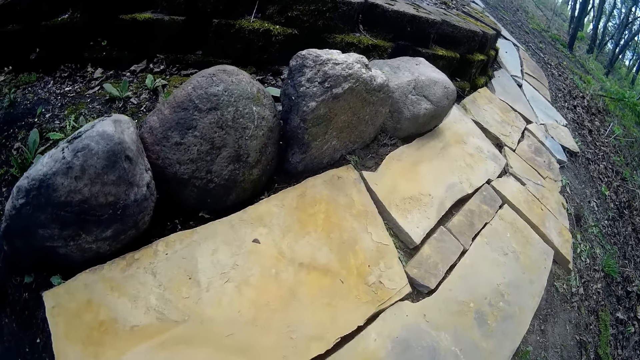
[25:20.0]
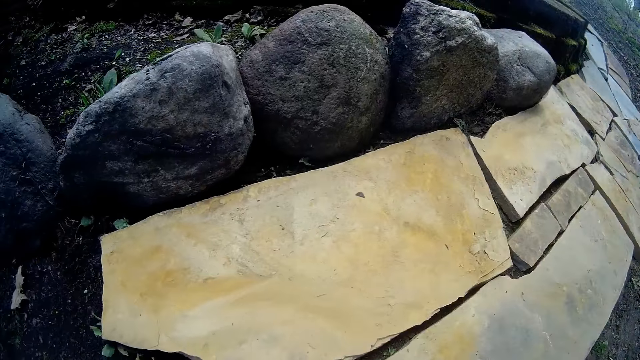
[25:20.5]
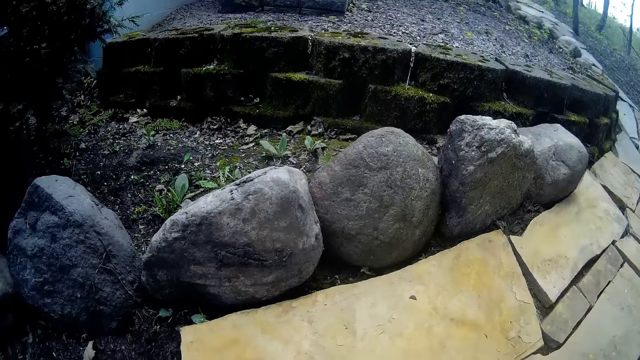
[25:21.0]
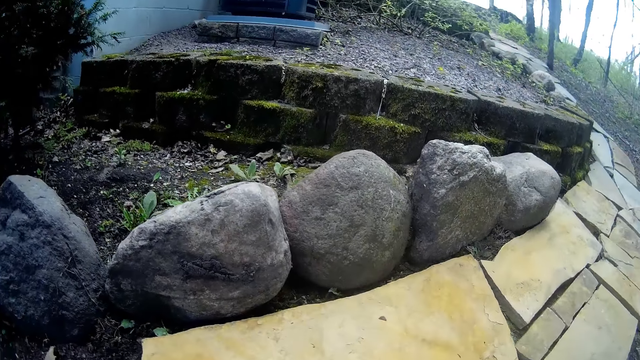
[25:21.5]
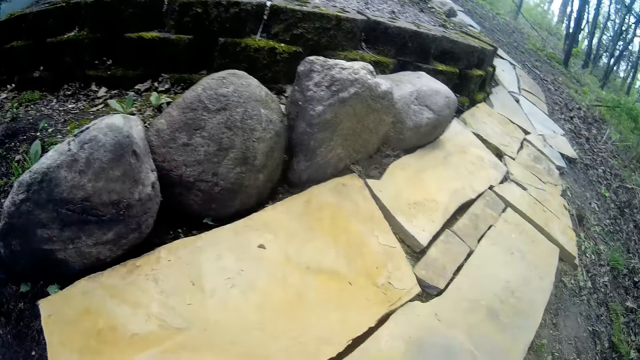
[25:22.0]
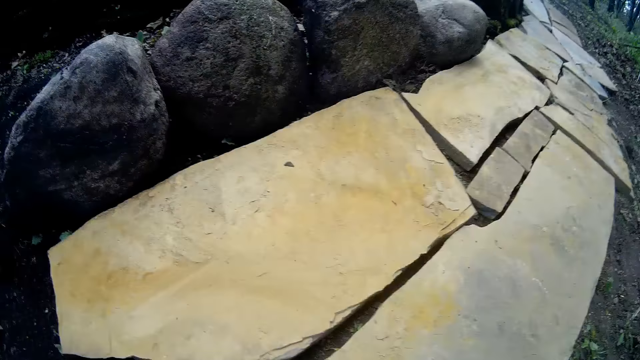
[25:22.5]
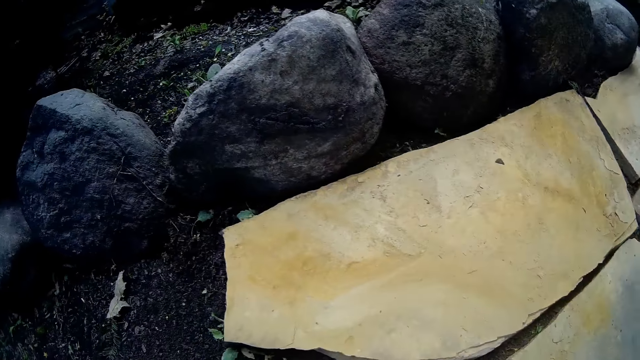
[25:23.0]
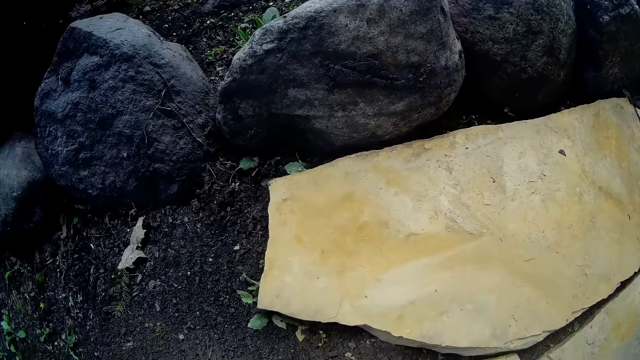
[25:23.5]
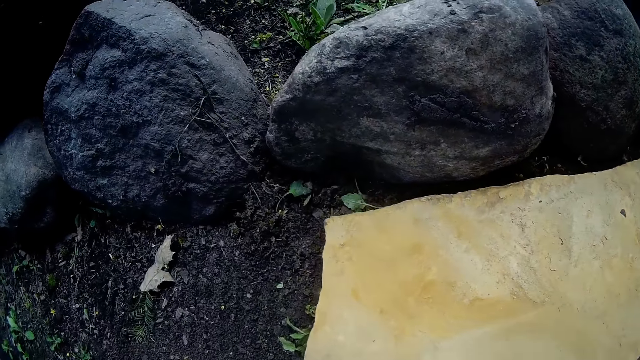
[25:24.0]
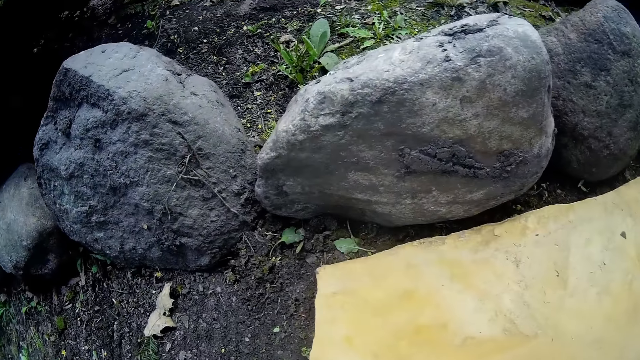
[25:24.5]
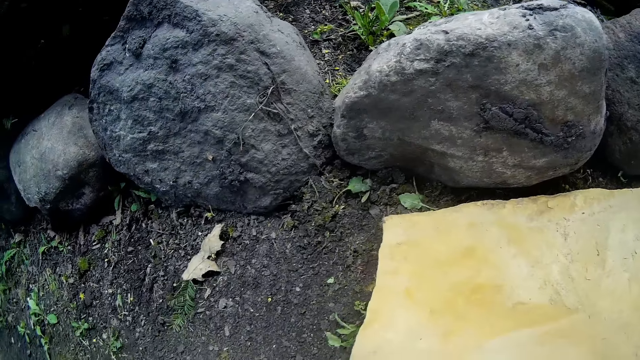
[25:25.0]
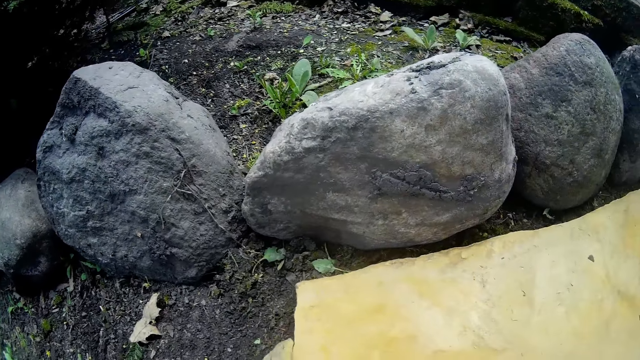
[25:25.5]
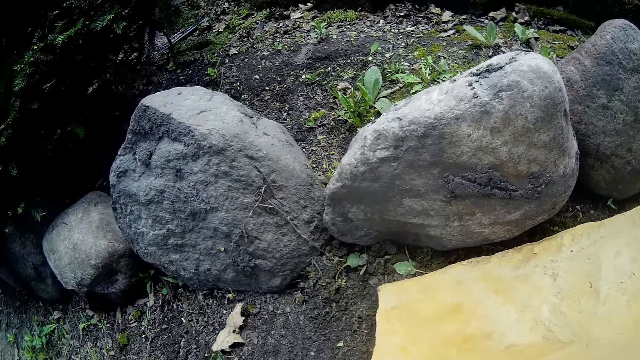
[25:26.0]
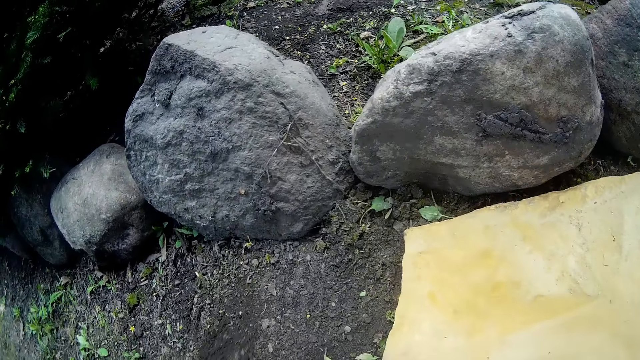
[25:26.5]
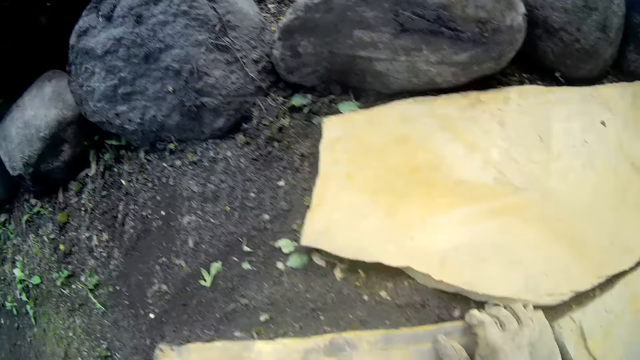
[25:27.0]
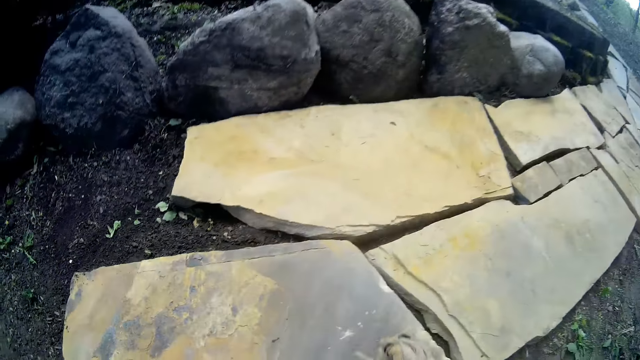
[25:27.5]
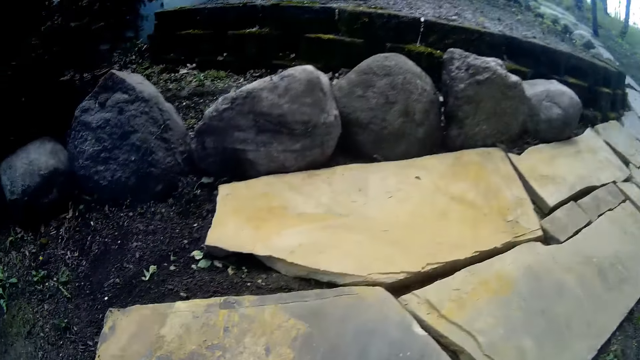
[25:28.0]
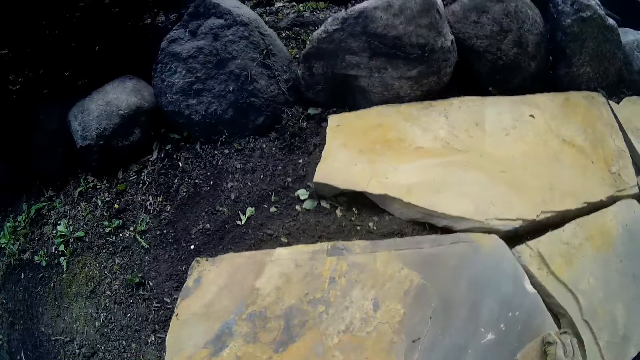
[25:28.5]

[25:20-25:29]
The camera wearer draws a line on the pathway with his left hand. He picks dry leaves. He removes his right hand from the slab on the pathway.

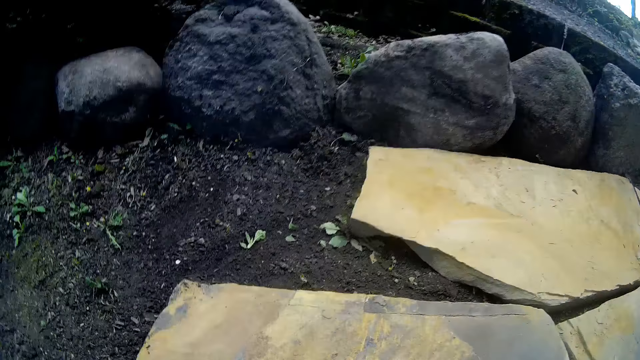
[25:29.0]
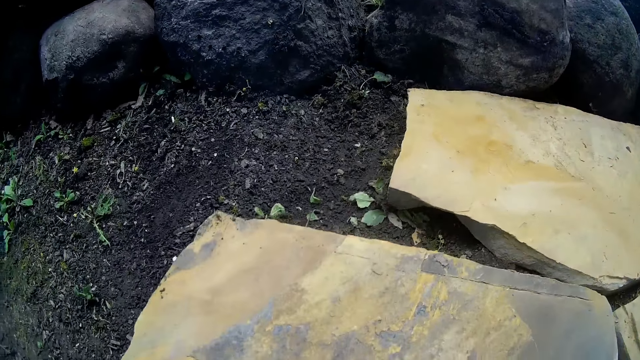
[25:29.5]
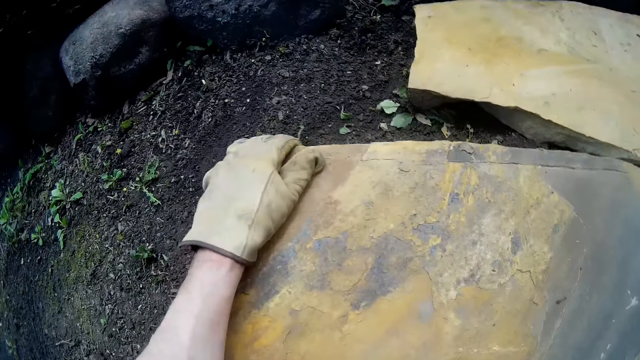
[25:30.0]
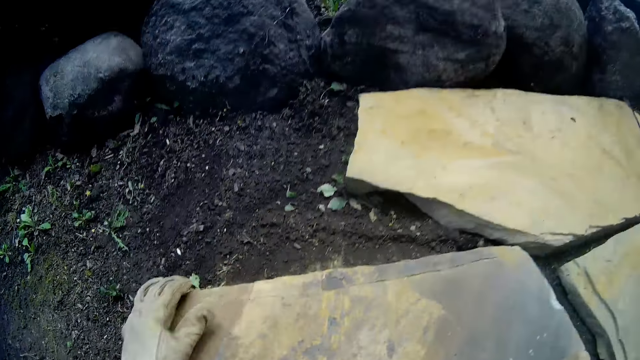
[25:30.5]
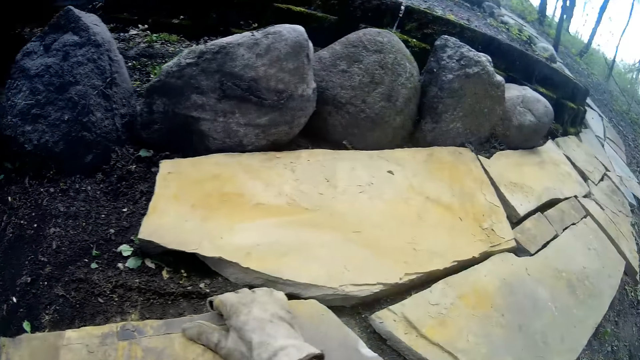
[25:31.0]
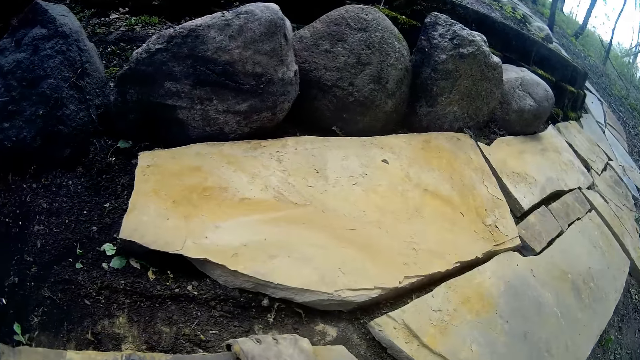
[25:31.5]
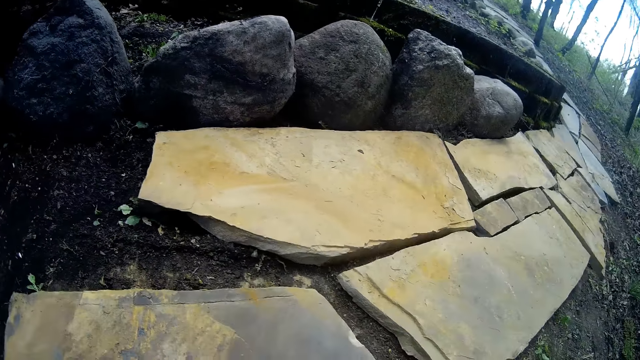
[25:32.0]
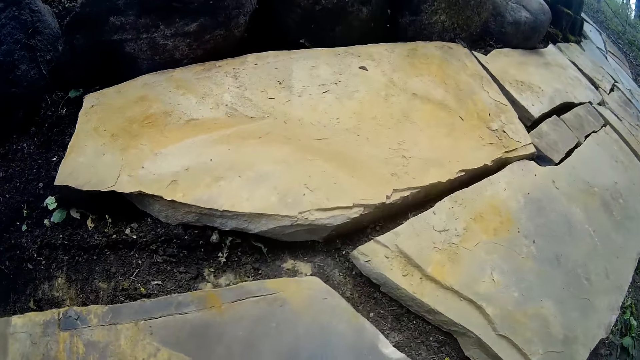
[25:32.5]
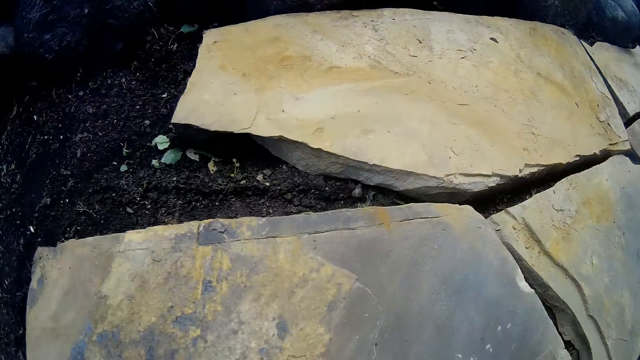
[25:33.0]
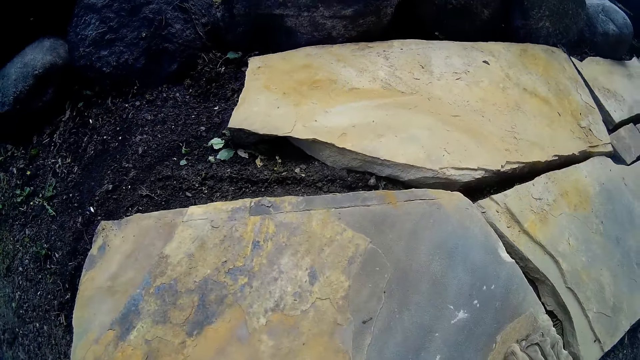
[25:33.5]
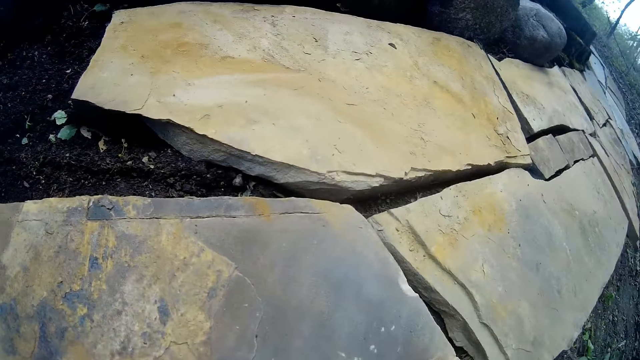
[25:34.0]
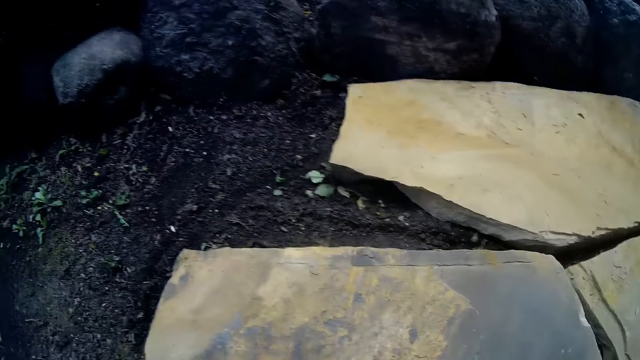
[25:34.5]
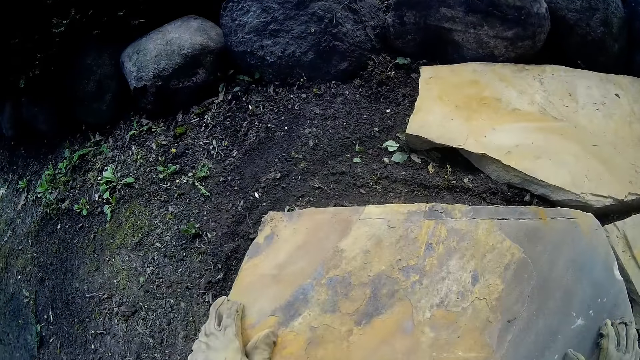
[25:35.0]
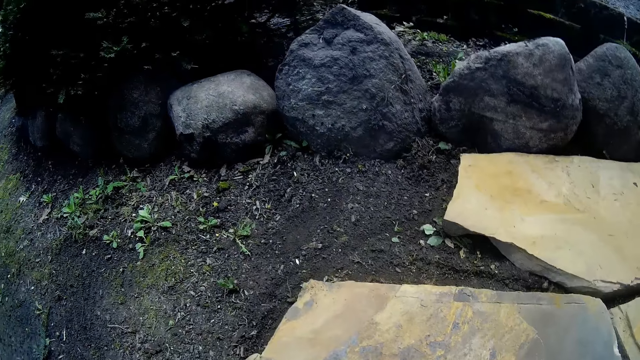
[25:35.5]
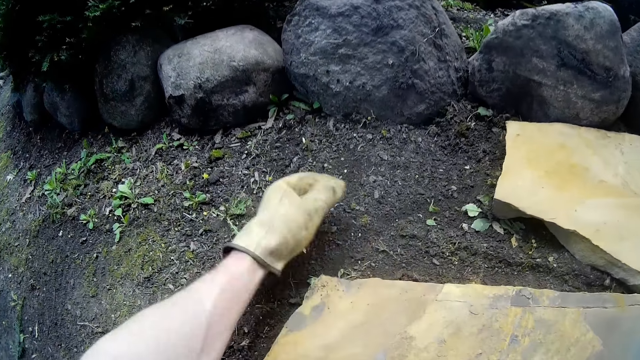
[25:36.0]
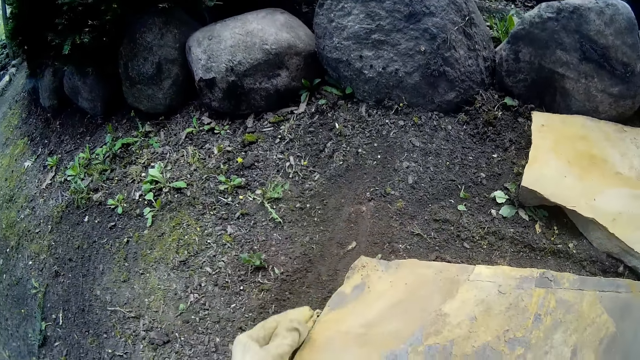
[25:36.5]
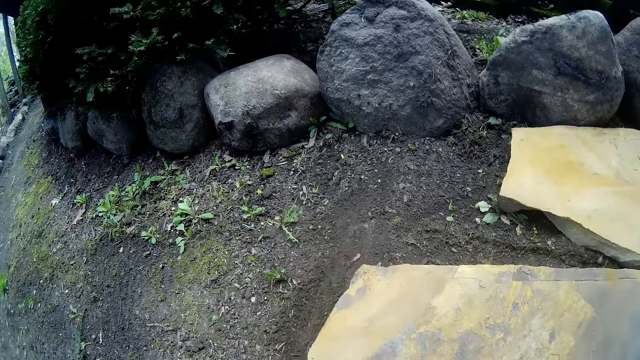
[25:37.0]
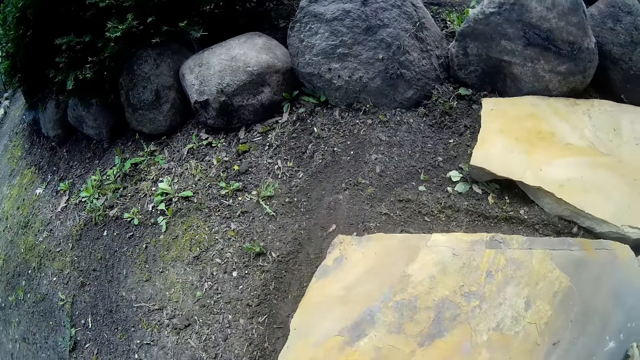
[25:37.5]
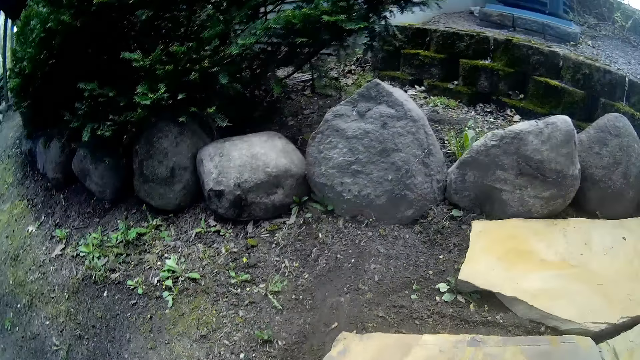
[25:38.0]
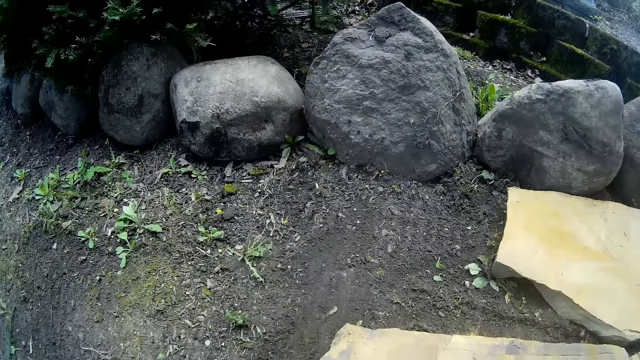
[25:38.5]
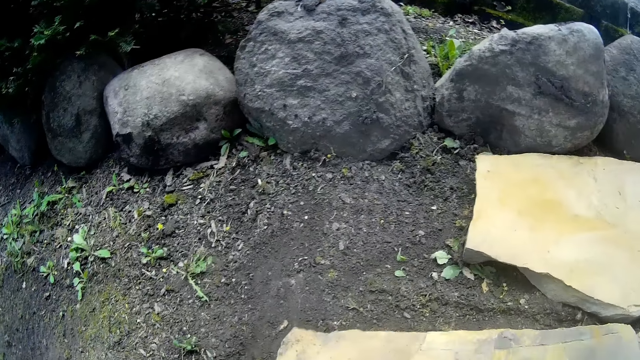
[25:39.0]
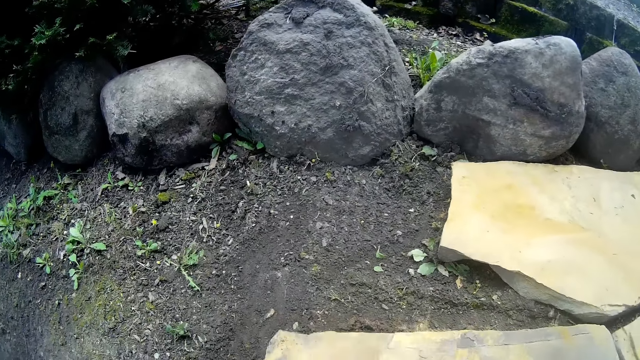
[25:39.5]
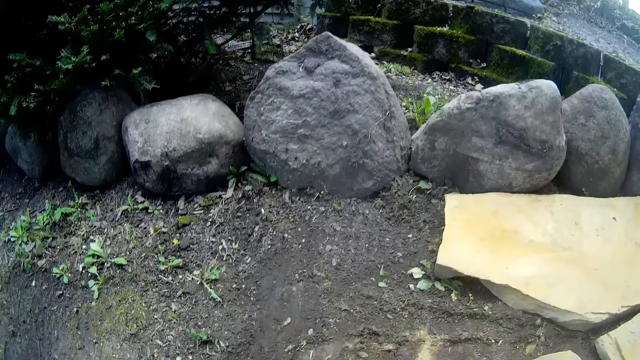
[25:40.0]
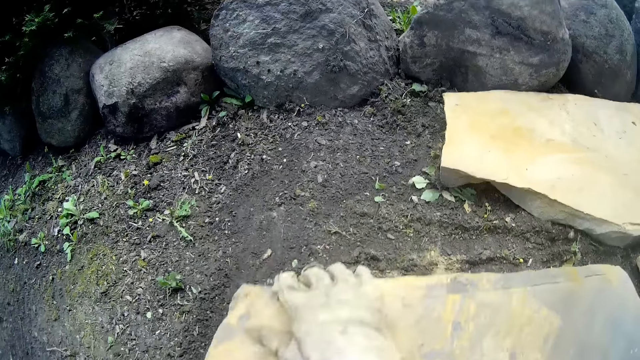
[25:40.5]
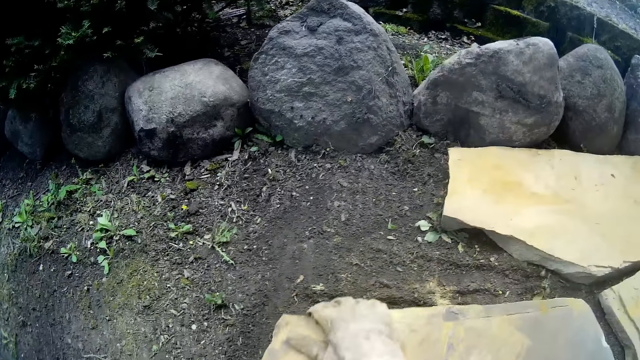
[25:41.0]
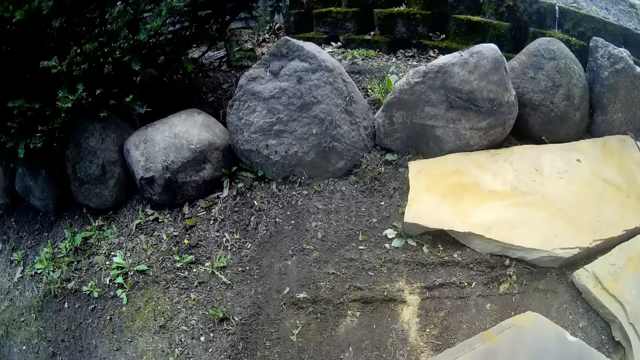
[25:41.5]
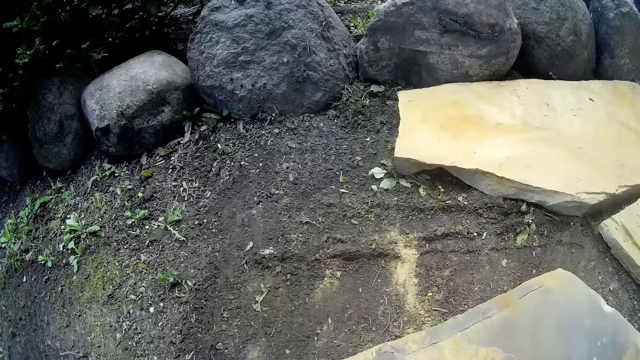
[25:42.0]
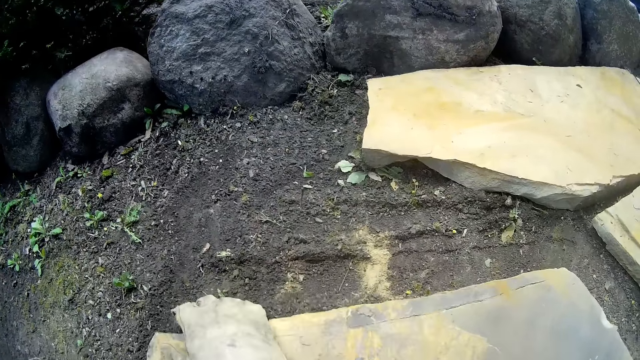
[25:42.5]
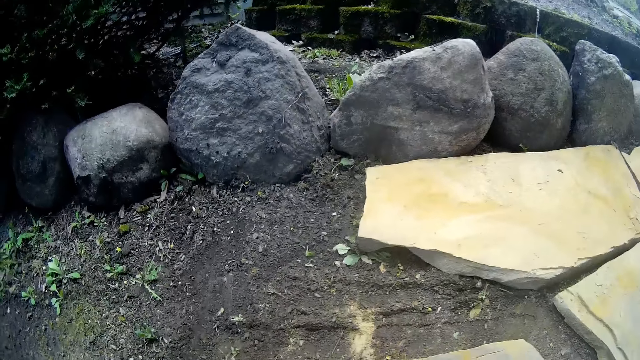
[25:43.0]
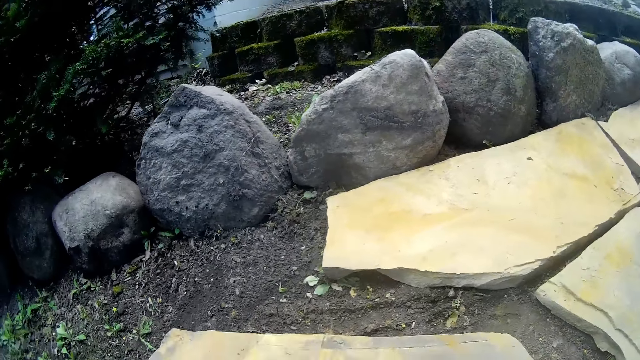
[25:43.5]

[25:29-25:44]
The camera wearer shifts the slab on the pathway with his right hand. He shifts the slab on the pathway with his left hand. He shifts the slab on the pathway with his right hand. He shifts the slab on the pathway with his hands. He holds the slab on the pathway with his left hand. He shifts the slab on the pathway with his right hand. He does so repeatedly.
